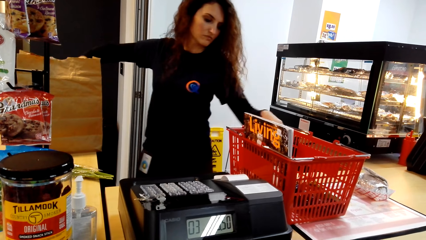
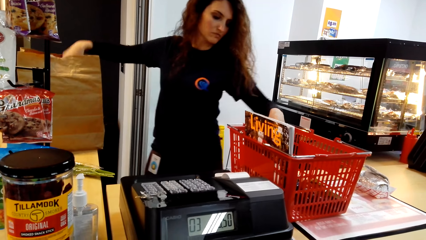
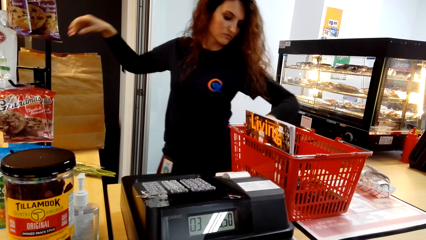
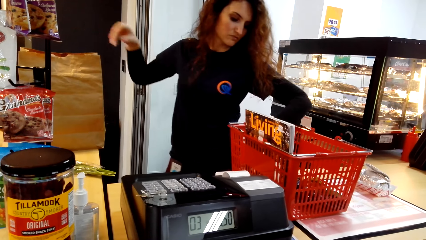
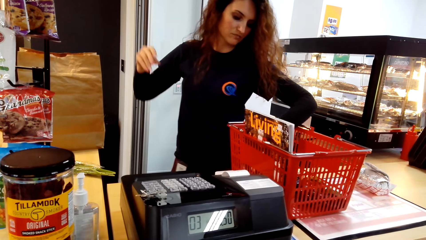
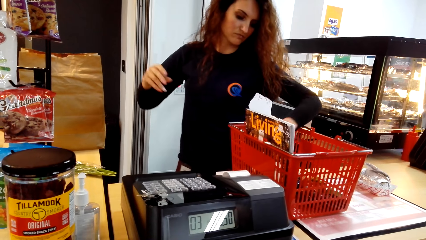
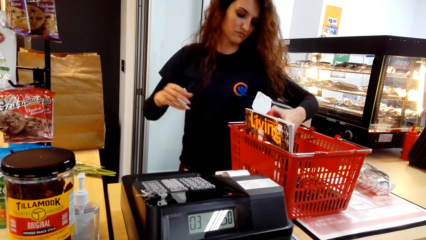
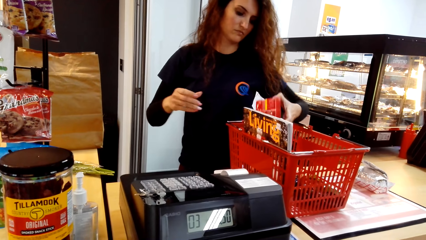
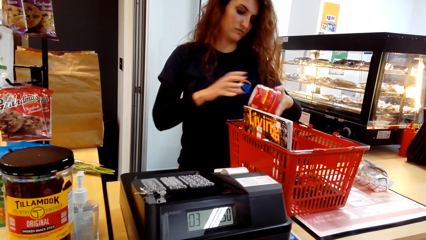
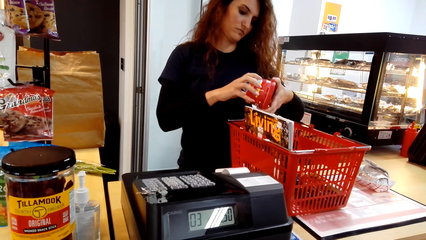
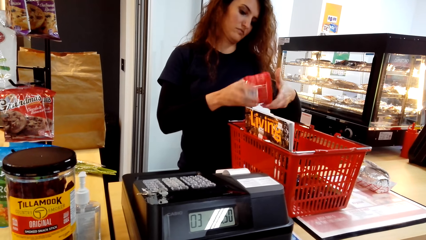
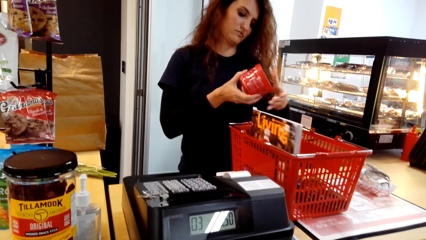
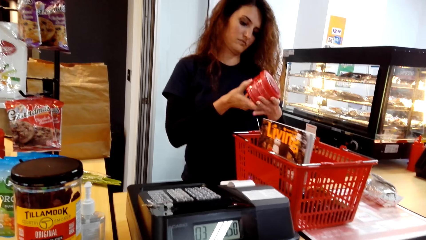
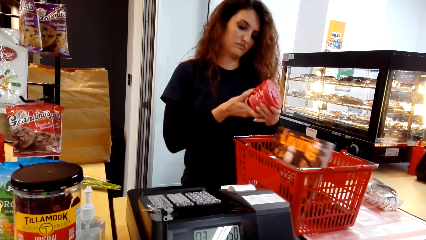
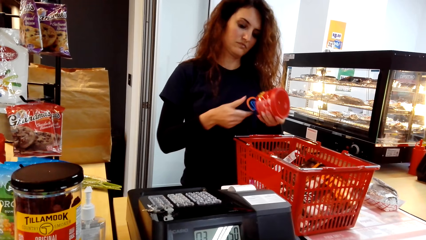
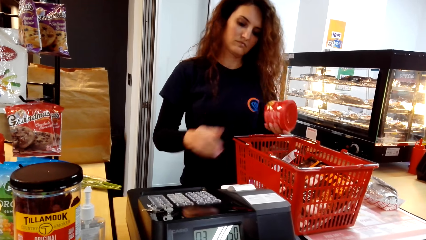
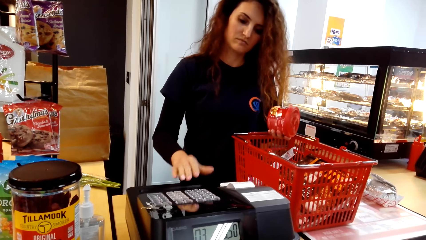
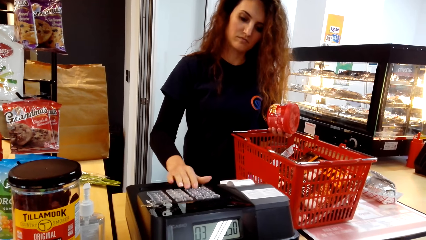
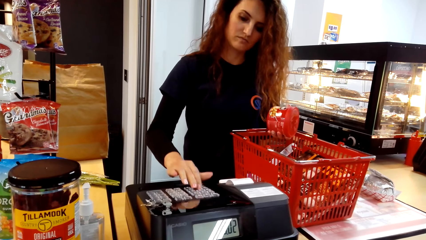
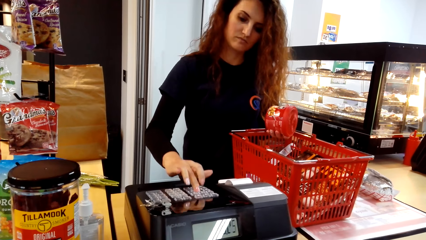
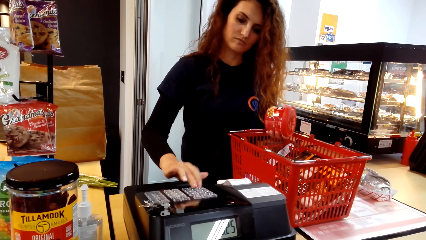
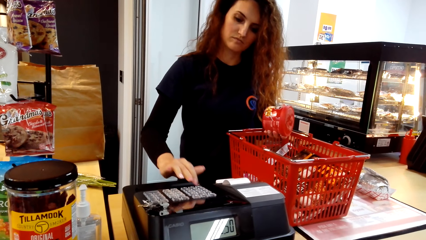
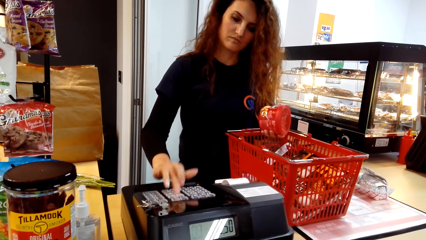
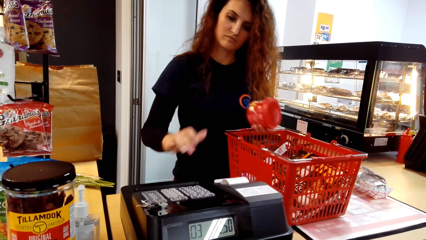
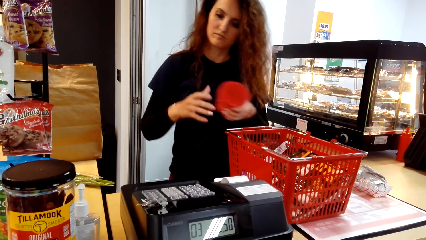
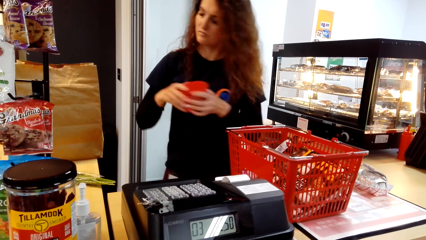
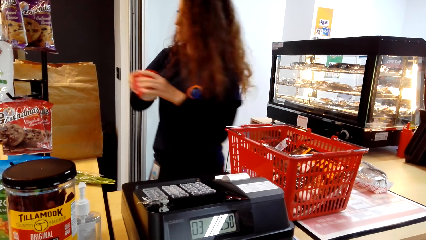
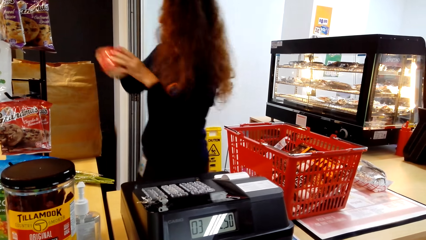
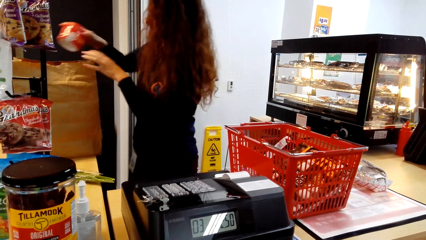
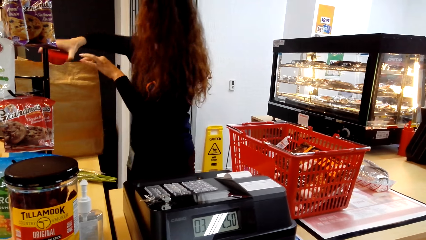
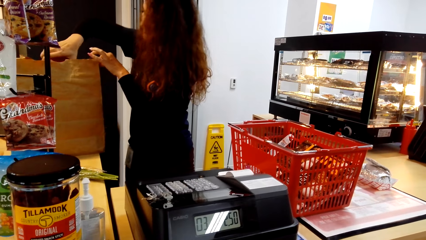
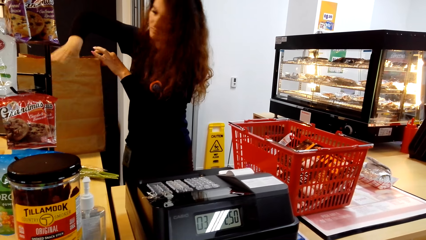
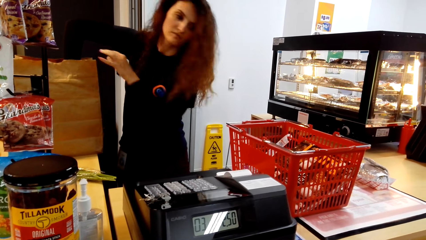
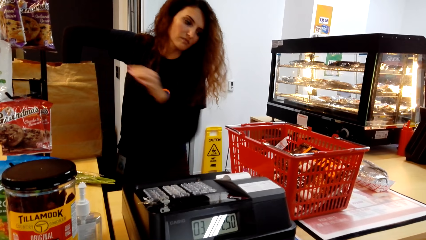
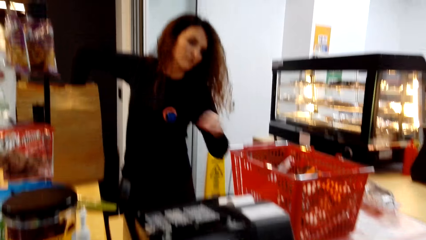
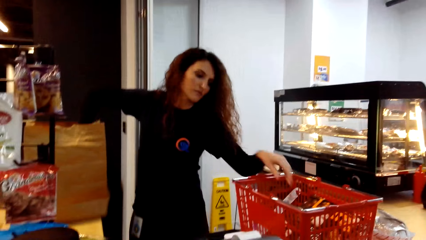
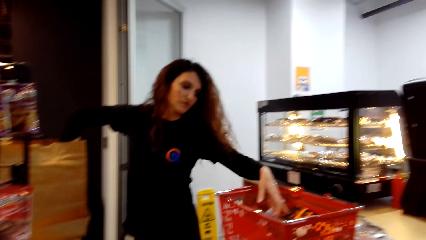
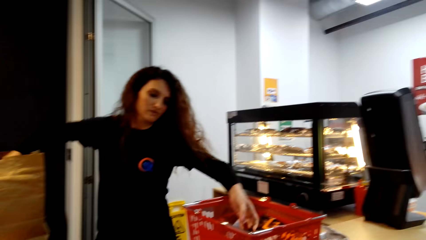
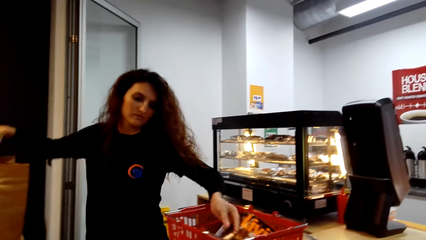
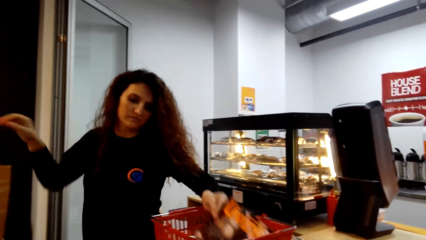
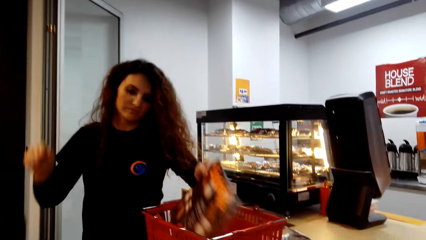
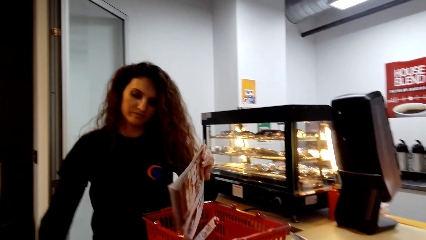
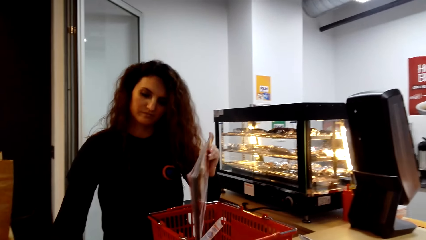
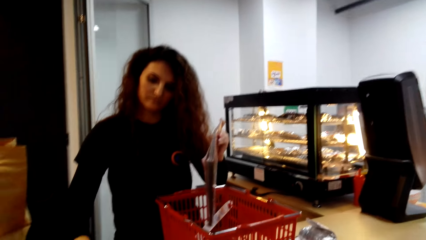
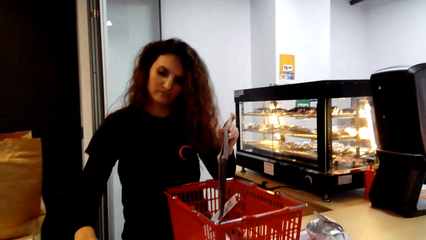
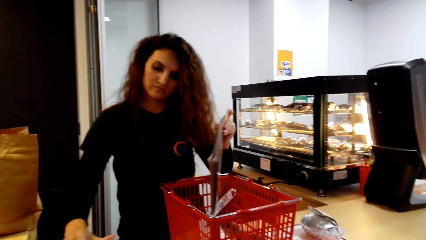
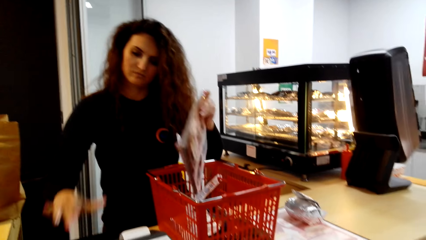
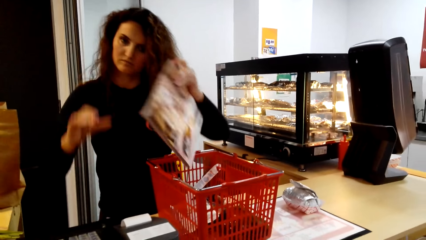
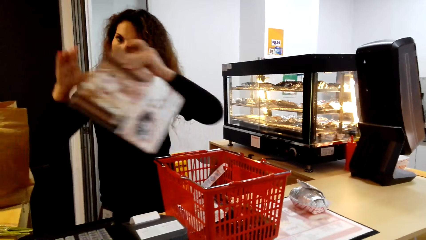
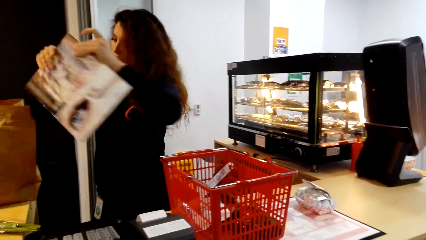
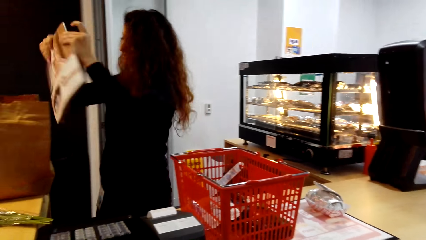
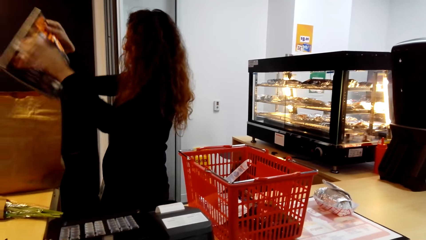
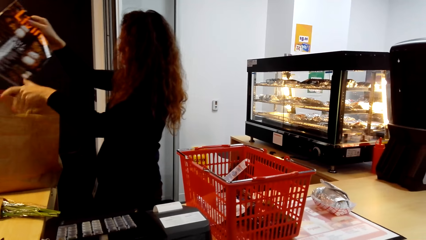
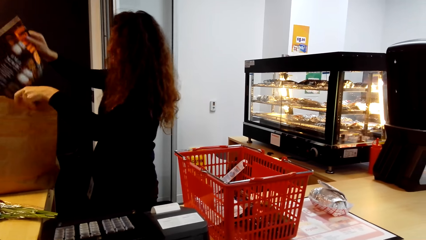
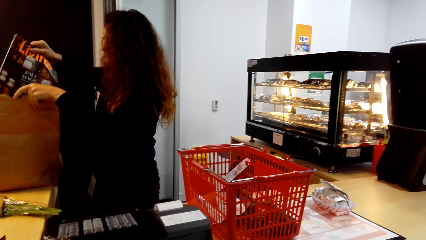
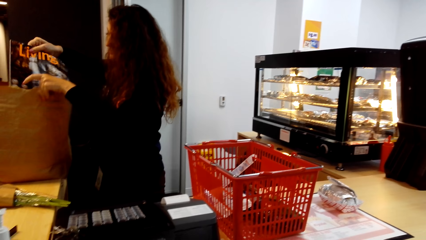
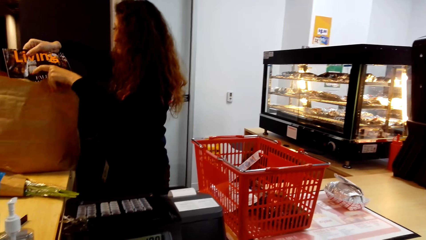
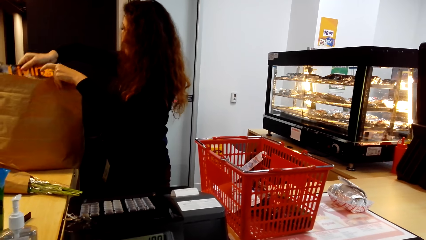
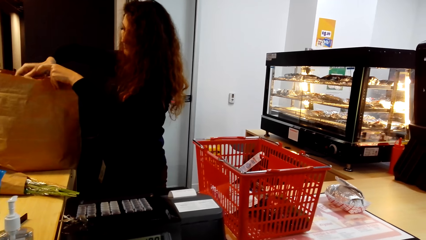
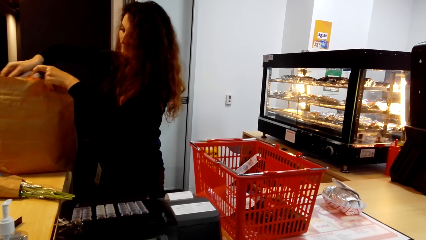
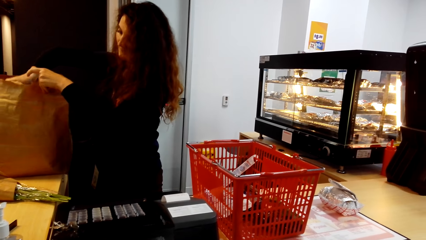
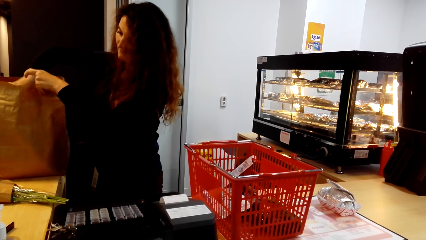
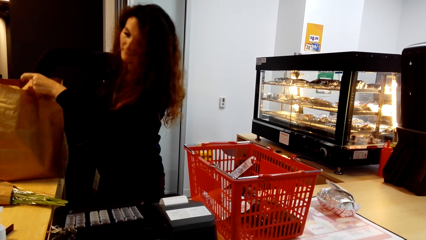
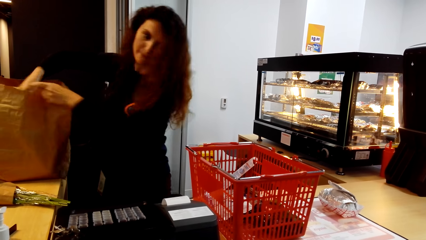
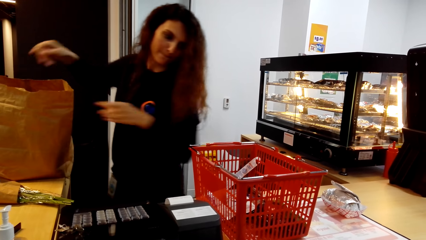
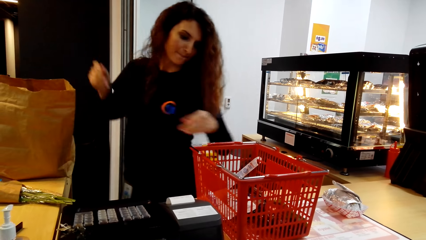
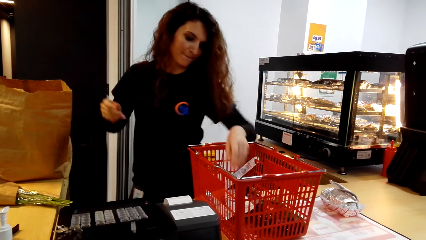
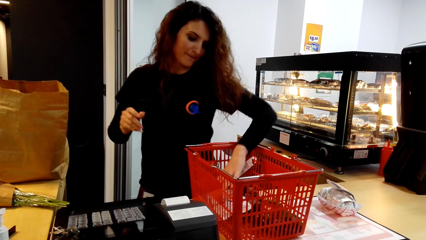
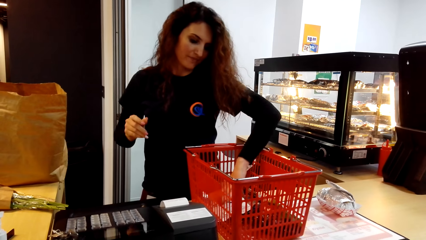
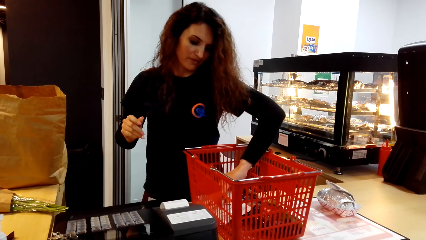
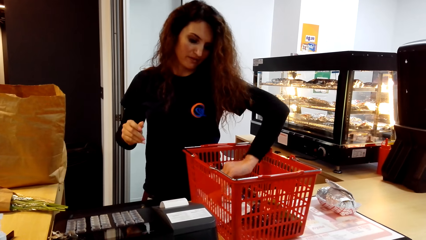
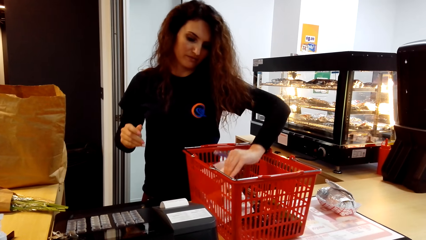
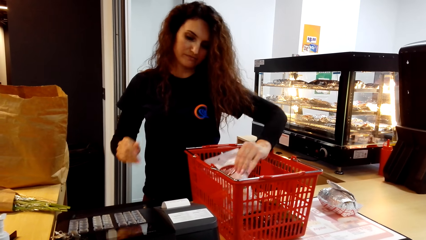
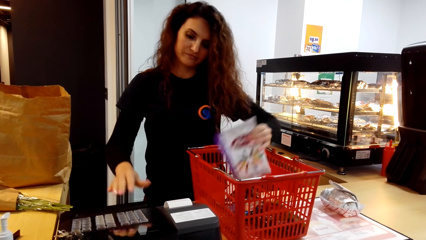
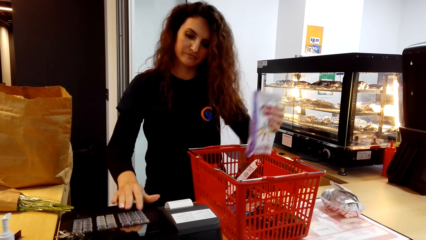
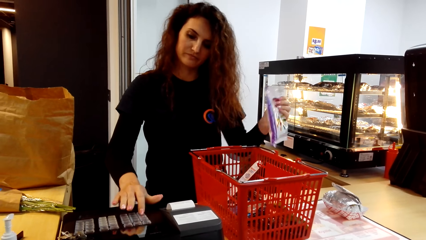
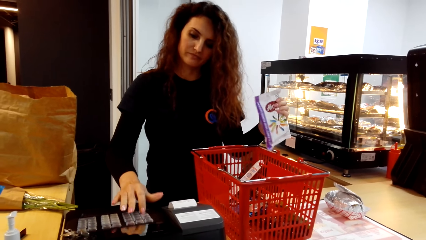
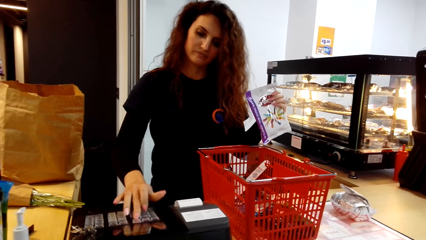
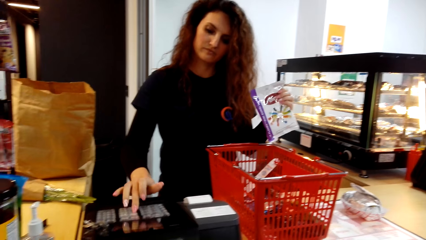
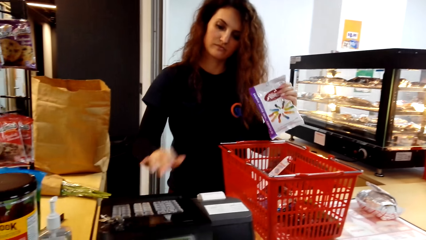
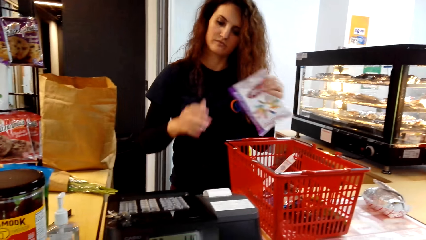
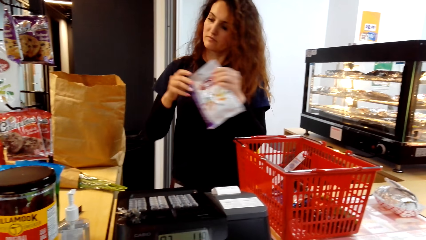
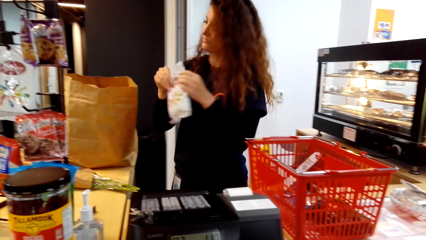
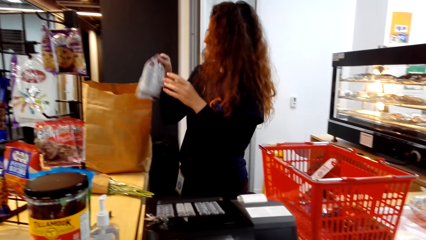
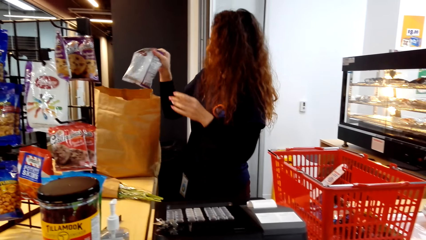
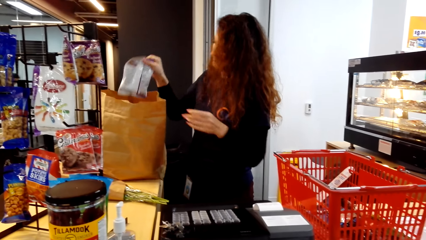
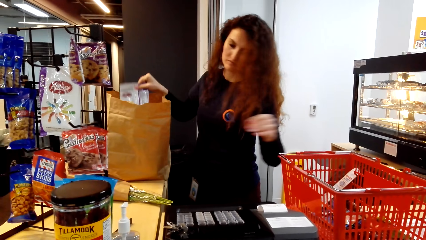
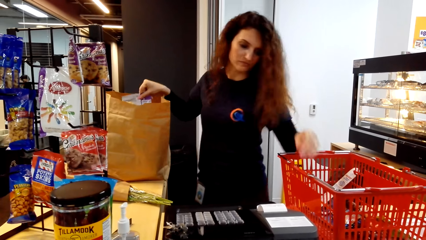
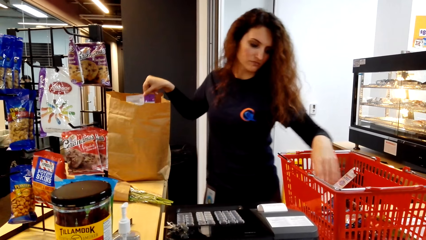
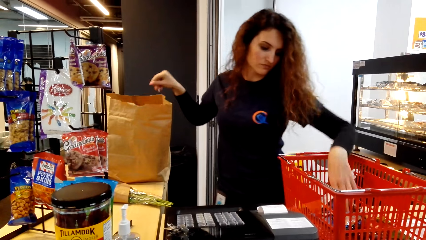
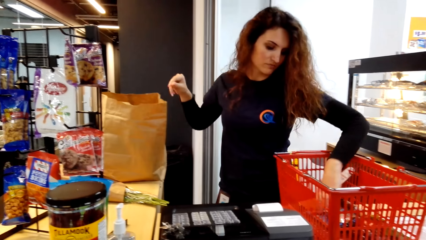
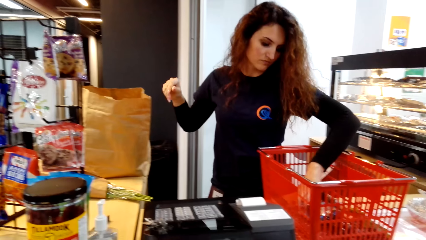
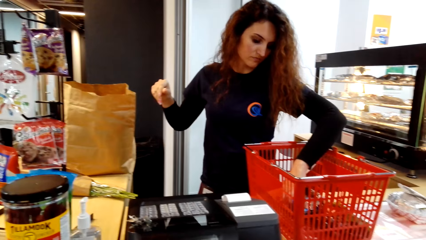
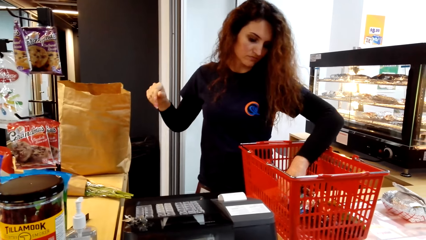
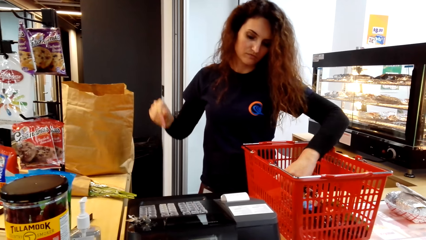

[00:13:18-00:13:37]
A woman picks up the container, calculates the bills and drops the container. The woman picks up the magazine, calculates the bills and drops the magazine. The woman picks up the goods, calculates the bills and drops the goods.
